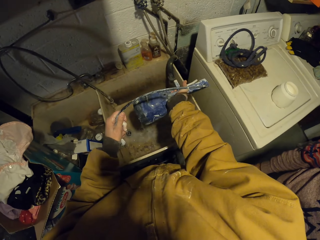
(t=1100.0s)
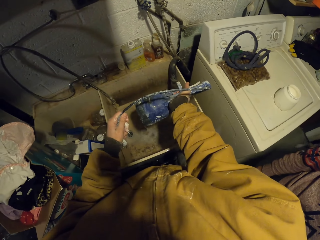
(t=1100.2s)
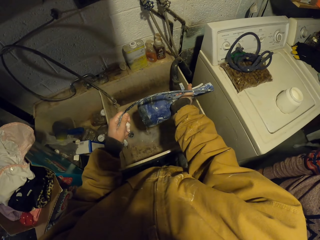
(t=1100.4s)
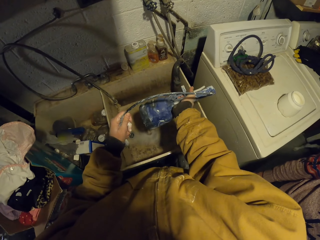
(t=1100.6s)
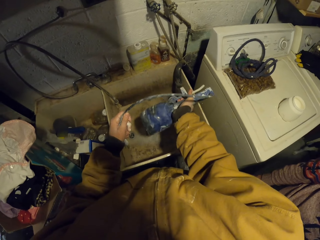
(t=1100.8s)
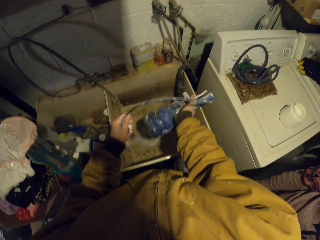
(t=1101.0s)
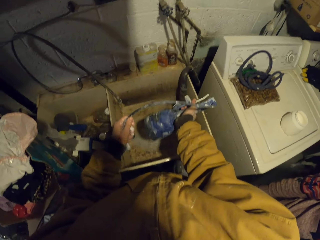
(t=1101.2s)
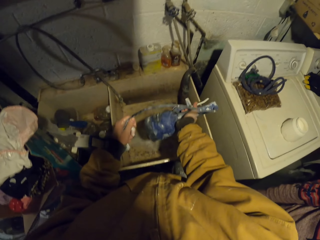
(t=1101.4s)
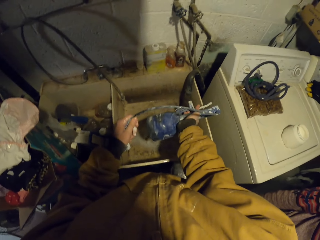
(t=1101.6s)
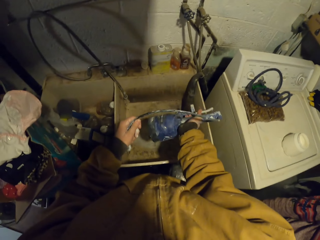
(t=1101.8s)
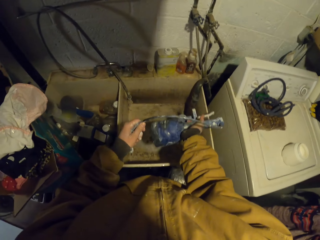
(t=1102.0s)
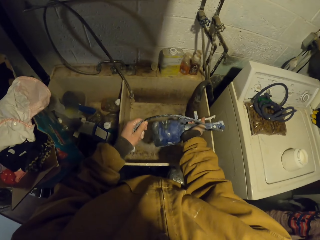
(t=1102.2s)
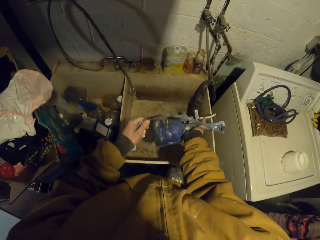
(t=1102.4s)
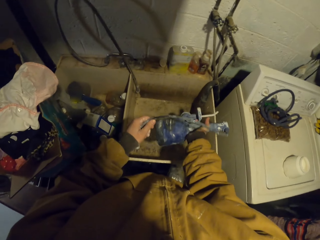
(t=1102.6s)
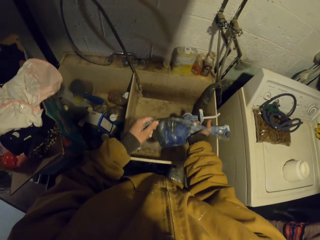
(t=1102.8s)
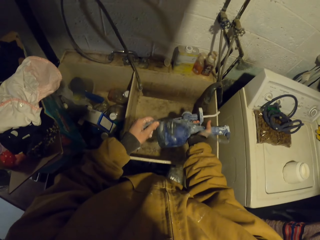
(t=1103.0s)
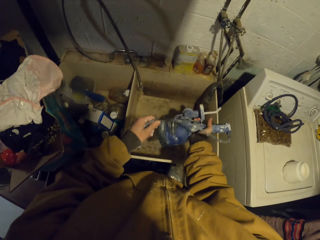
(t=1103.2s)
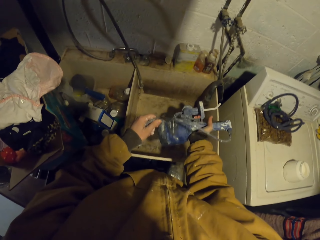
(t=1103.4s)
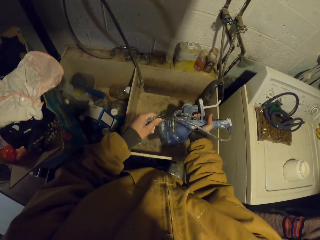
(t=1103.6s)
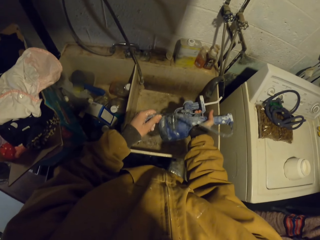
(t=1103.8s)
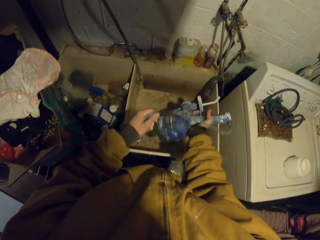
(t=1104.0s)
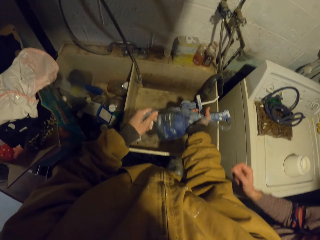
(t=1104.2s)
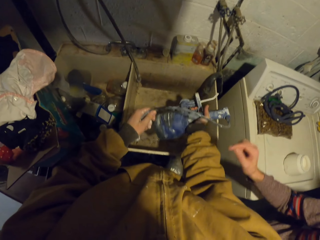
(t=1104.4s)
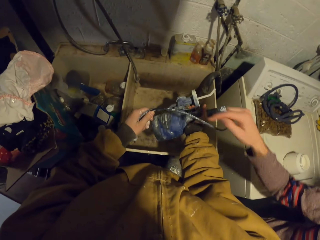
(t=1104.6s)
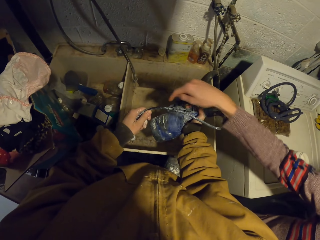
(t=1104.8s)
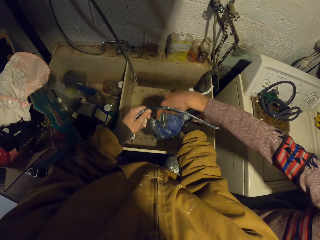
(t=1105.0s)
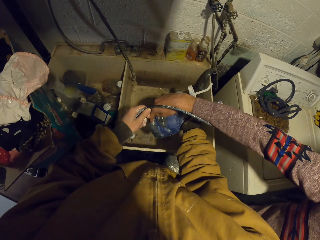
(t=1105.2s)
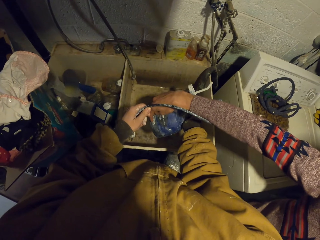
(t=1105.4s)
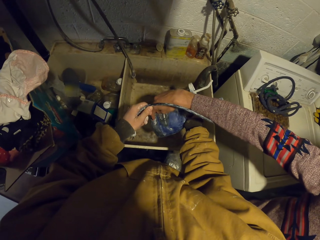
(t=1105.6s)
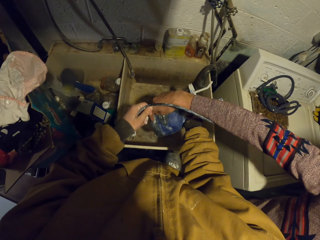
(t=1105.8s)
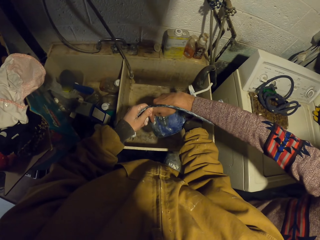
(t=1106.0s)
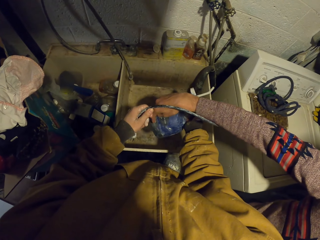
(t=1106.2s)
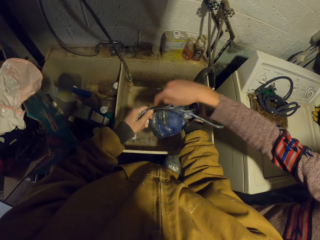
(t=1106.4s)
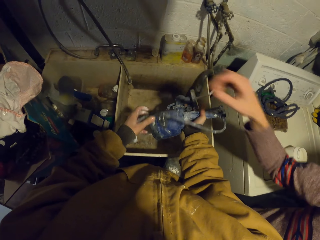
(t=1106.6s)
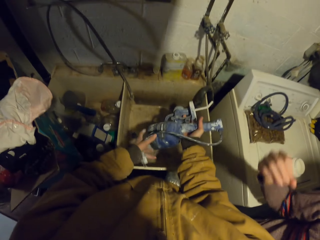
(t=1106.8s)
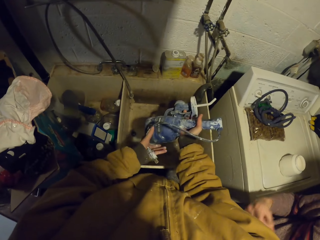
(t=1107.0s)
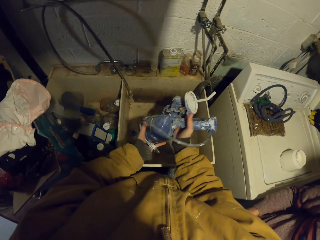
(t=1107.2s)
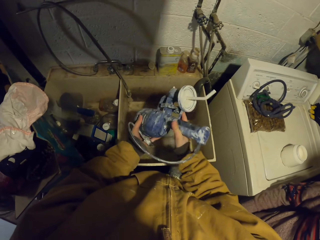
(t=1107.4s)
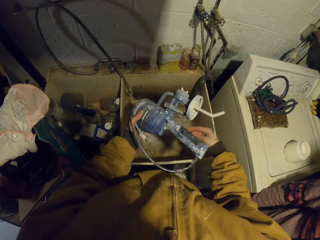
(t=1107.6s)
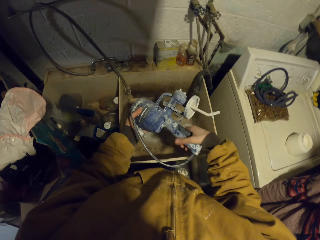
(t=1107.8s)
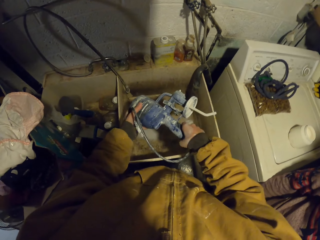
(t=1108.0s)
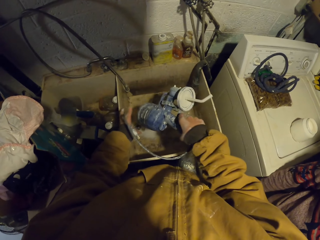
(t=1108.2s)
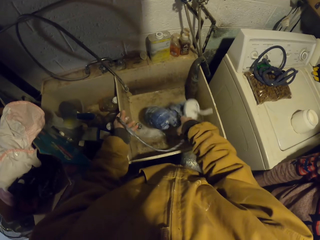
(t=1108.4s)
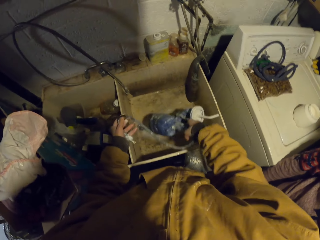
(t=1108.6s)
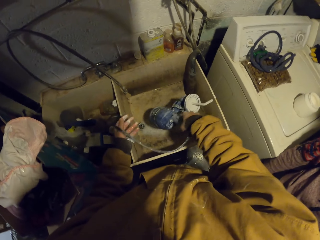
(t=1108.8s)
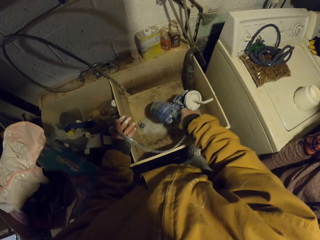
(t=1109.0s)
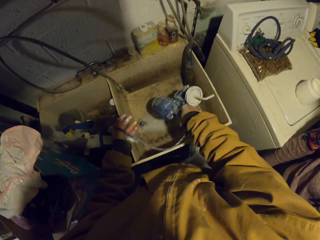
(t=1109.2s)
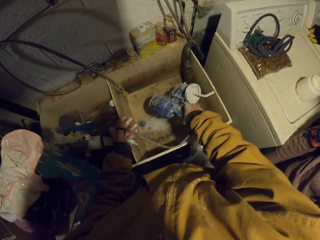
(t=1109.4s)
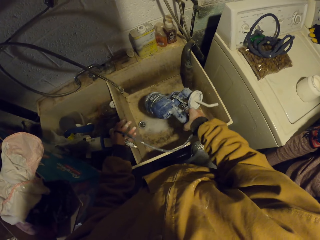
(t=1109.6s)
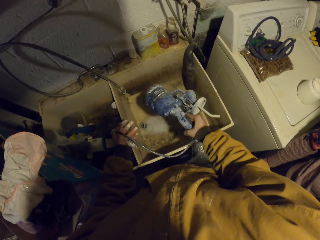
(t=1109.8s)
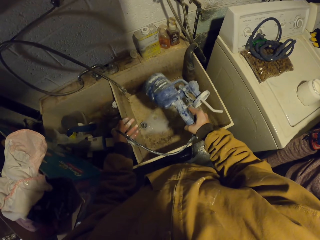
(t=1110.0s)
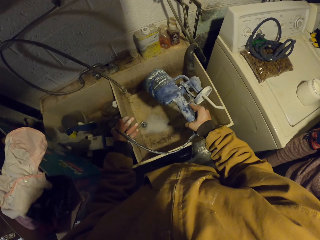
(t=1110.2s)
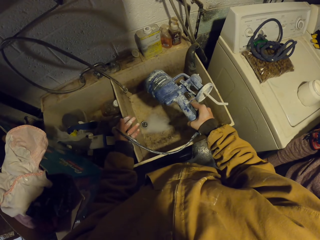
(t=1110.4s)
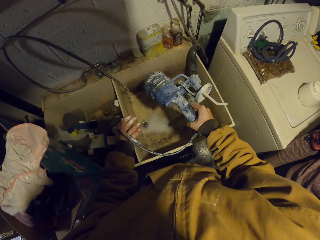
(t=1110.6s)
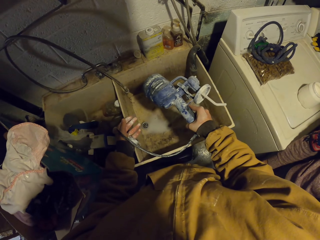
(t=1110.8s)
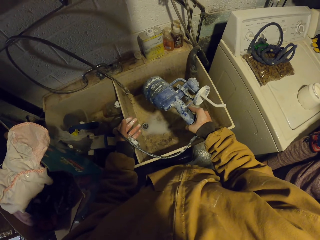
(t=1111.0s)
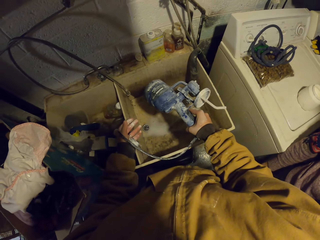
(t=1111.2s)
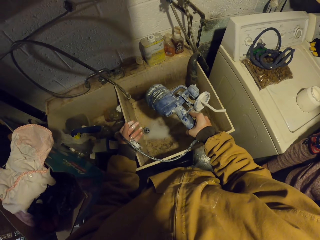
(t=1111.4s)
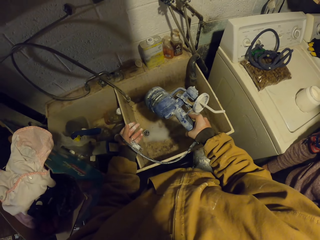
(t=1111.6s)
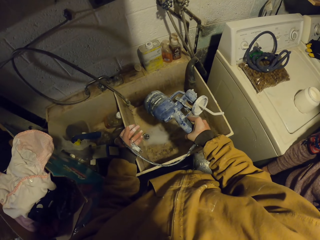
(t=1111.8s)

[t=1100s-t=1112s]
The camera wearer pours the water in the water pump. They shake the water pump. A man touched the water pump.

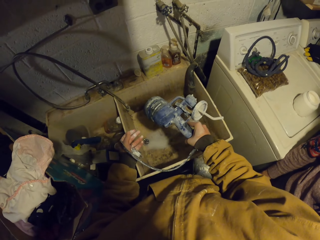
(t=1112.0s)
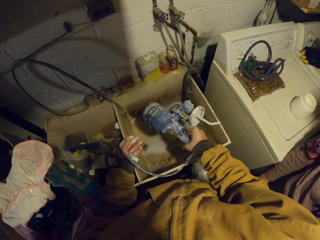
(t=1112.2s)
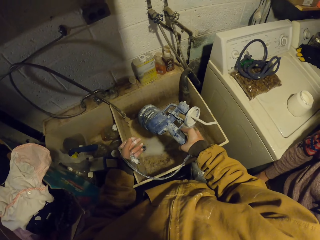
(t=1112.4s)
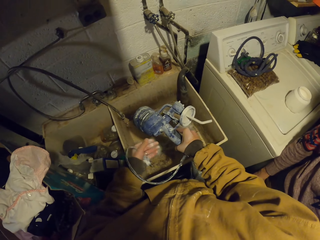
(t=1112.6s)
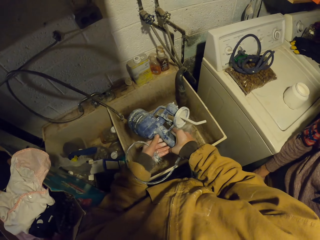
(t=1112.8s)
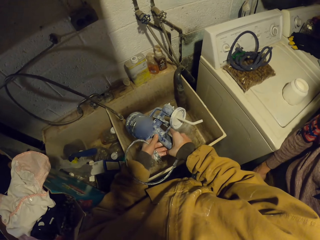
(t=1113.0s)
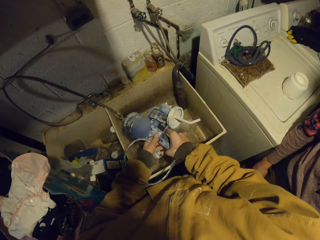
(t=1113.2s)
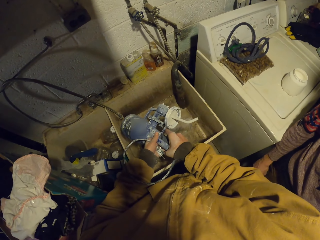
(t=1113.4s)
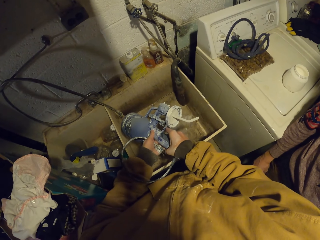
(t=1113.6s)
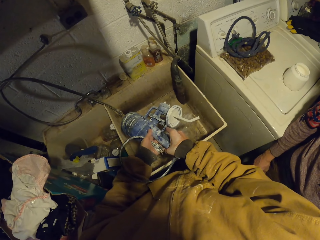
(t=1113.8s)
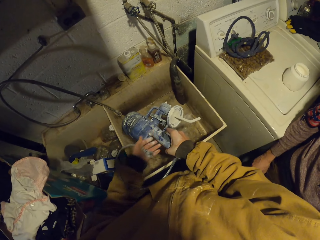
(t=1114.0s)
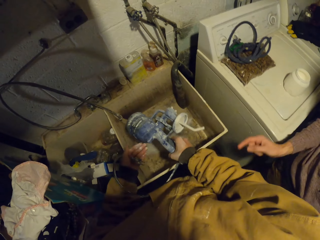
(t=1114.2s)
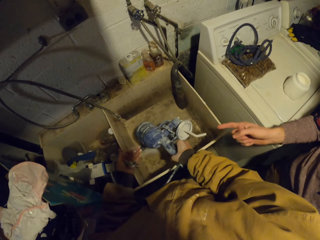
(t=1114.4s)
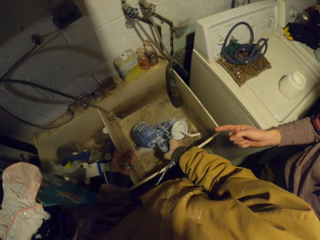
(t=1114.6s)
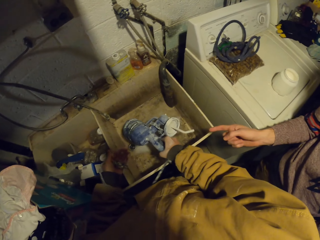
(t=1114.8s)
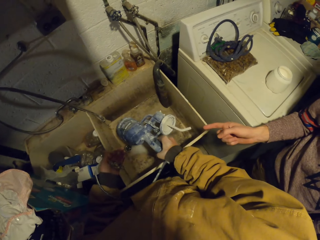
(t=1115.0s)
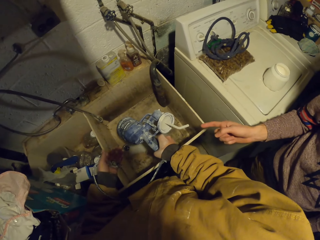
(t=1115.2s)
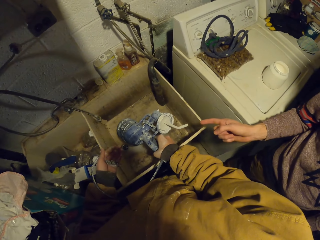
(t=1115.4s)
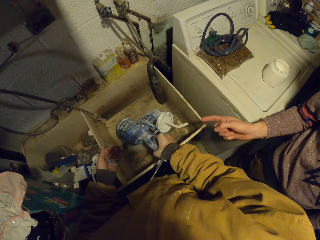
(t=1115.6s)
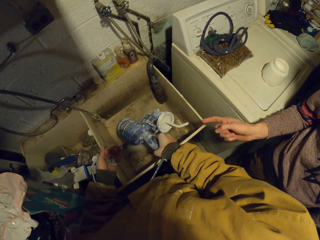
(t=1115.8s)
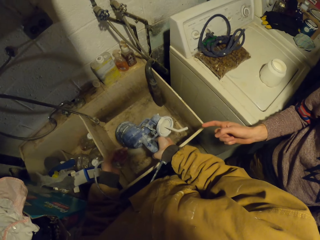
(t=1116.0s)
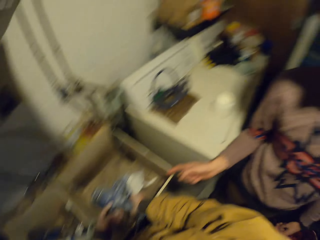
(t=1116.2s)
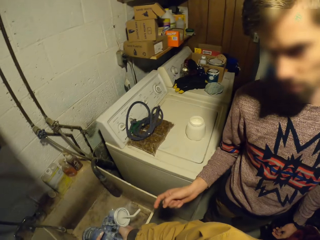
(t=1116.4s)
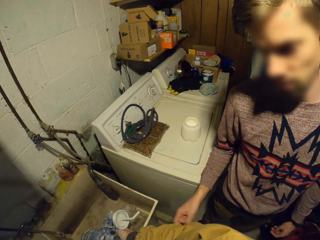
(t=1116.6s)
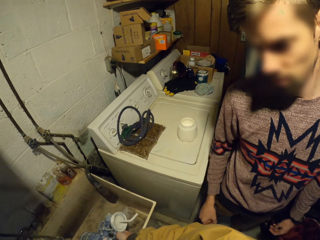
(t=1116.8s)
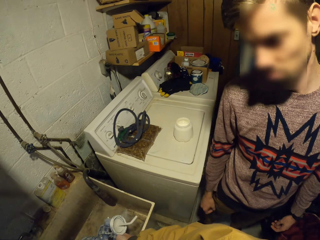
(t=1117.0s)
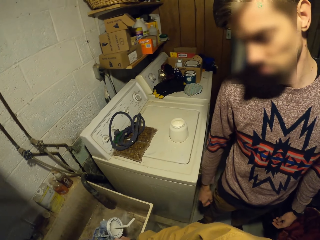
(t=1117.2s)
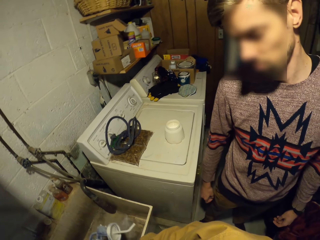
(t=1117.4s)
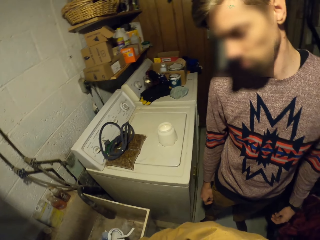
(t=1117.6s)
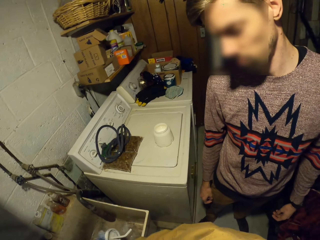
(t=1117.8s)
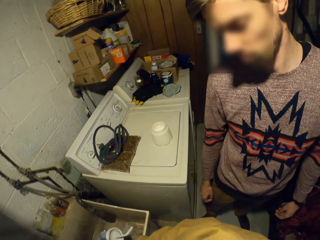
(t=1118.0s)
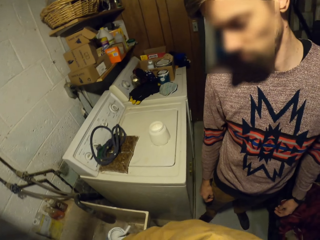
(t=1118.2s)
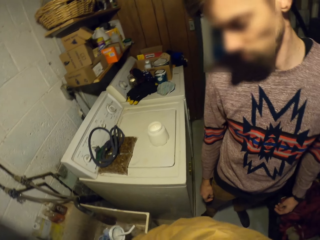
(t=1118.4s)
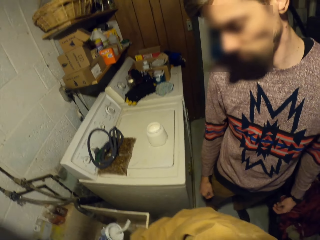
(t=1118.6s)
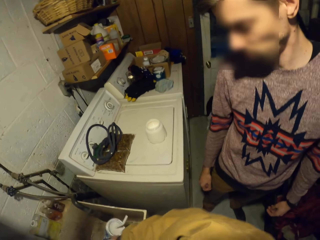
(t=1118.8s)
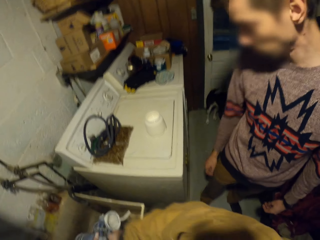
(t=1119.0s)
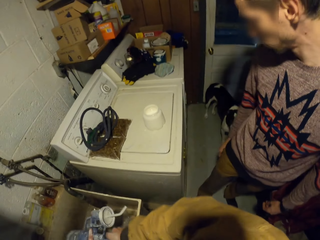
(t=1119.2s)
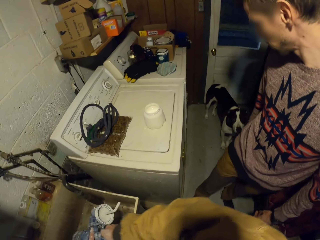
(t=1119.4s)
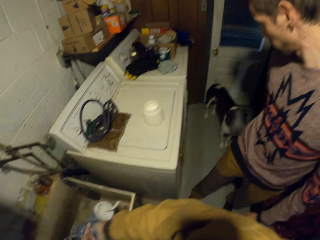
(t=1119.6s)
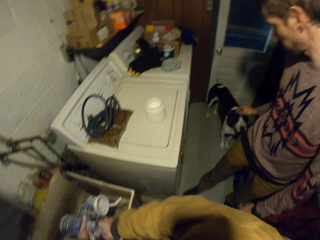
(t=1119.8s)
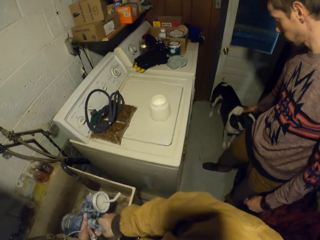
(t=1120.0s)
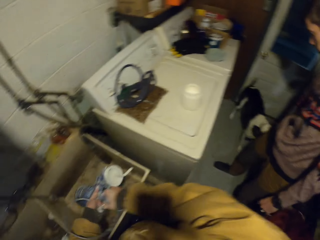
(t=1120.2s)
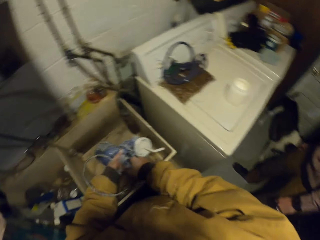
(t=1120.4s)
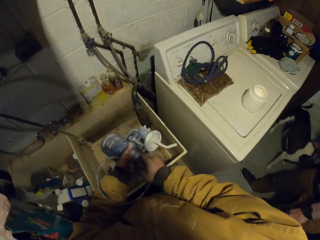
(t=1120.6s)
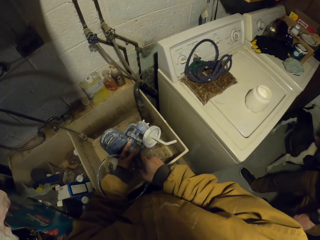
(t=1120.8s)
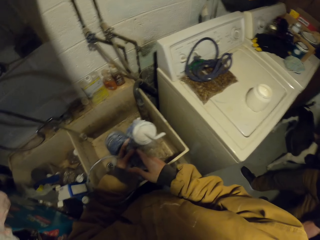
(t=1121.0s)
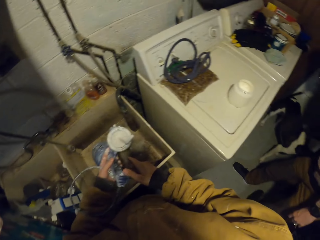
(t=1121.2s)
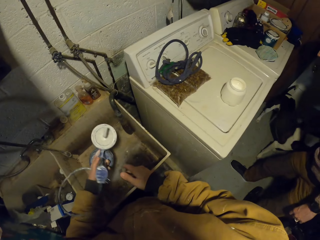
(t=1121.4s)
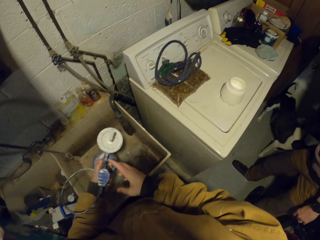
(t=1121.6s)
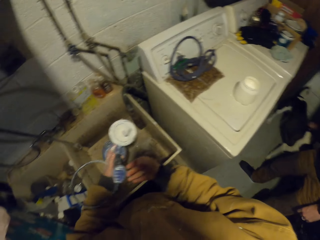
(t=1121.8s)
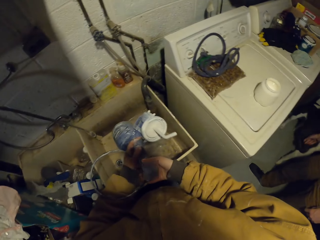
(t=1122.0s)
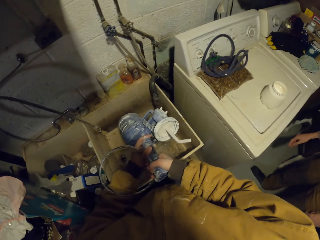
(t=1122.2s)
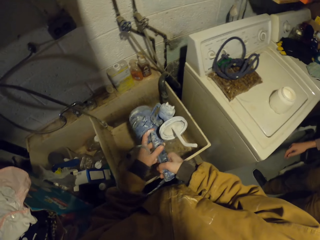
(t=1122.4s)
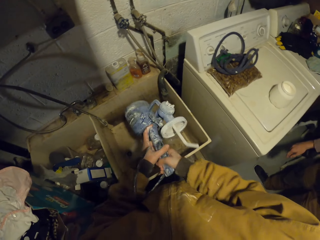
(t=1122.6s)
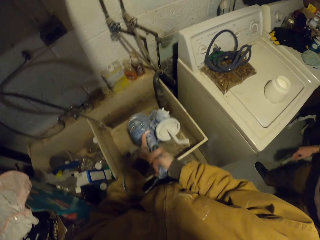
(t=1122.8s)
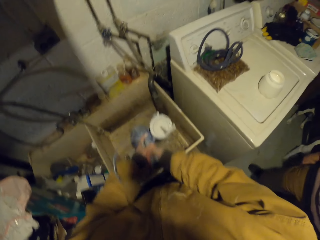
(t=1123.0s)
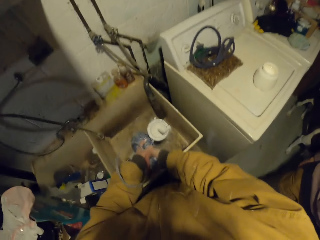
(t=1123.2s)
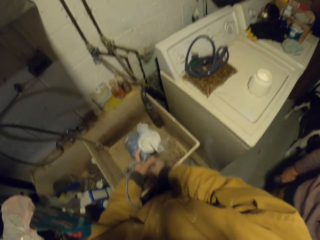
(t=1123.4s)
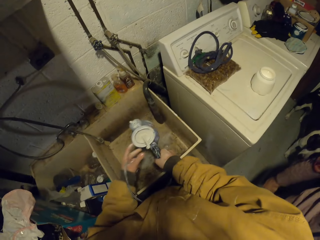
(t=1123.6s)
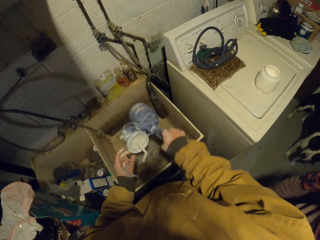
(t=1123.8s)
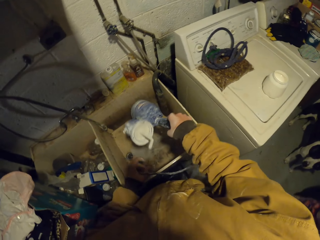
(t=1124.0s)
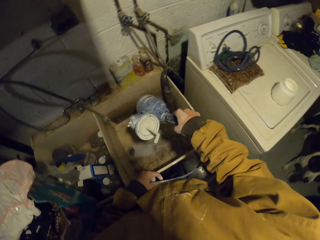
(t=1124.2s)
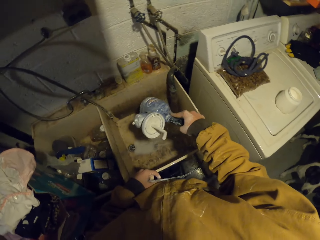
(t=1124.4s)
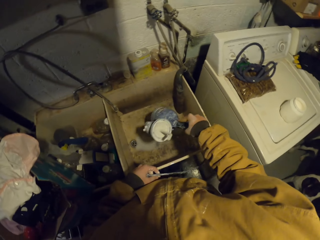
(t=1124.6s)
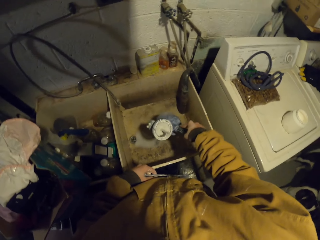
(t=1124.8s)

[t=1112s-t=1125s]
The camera wearer shakes the sprayer. A man looks at the water pump. The camera wearer shakes the water pump.
